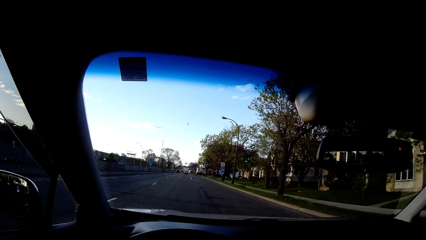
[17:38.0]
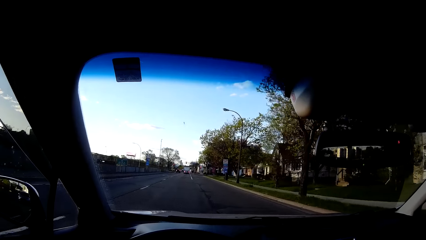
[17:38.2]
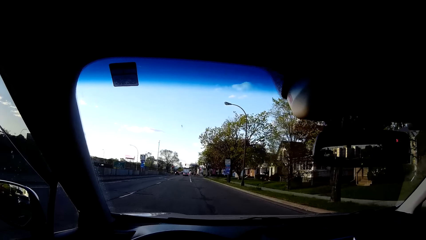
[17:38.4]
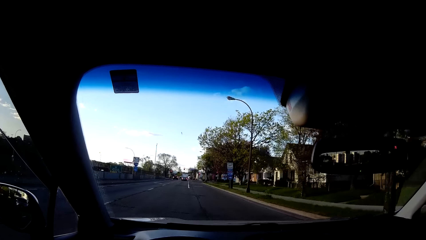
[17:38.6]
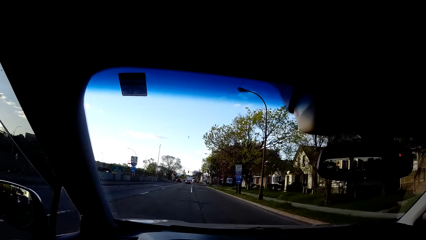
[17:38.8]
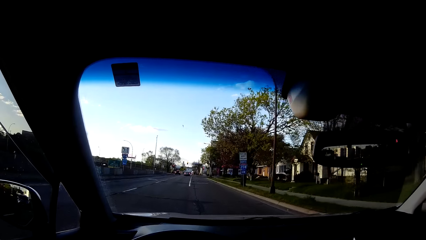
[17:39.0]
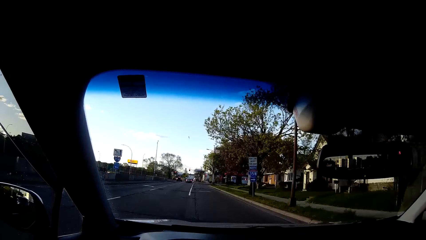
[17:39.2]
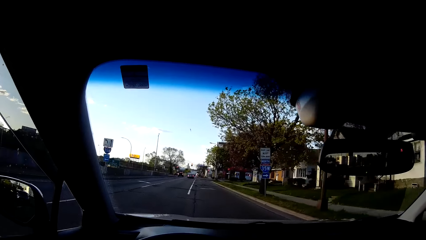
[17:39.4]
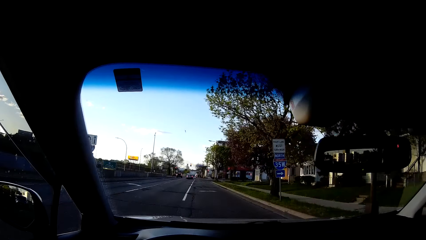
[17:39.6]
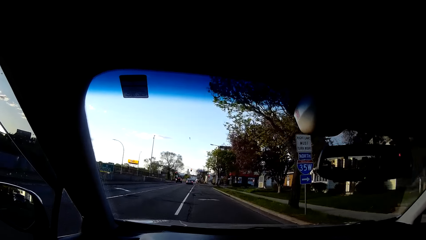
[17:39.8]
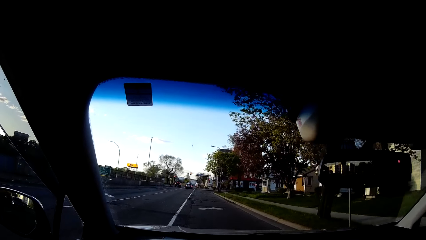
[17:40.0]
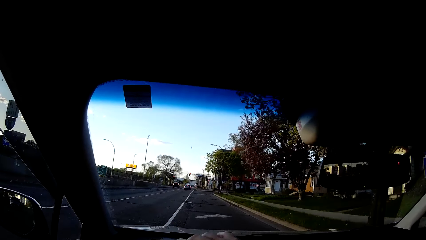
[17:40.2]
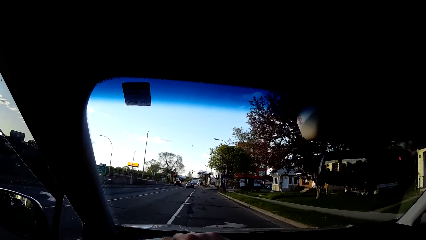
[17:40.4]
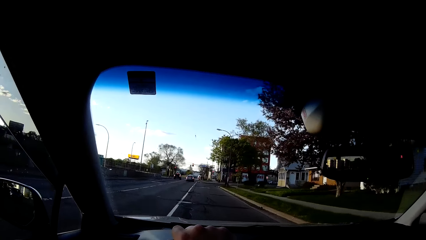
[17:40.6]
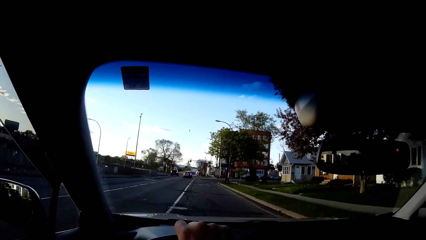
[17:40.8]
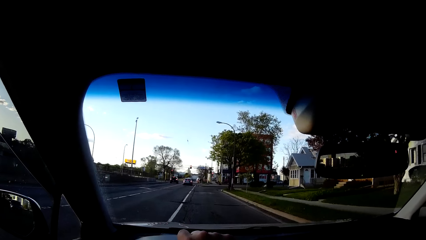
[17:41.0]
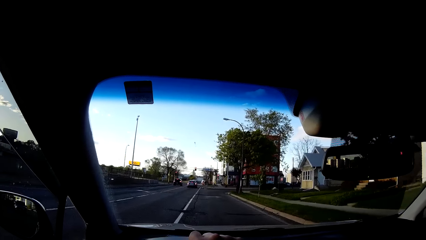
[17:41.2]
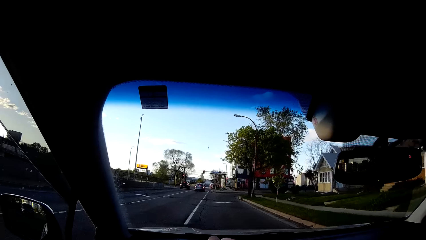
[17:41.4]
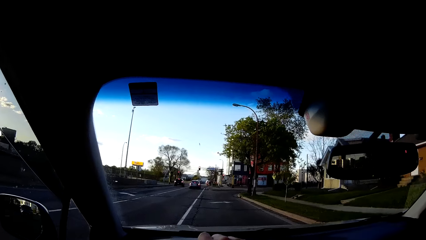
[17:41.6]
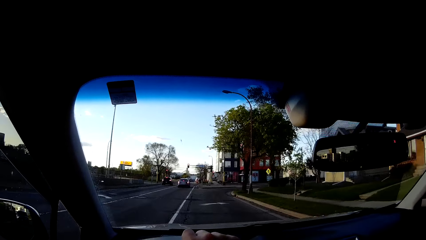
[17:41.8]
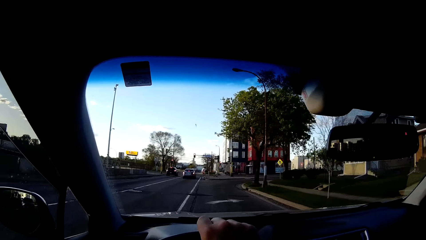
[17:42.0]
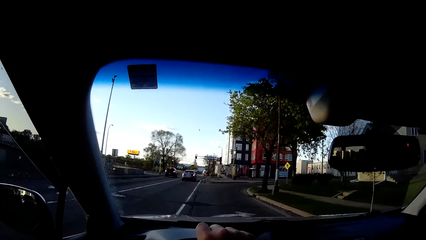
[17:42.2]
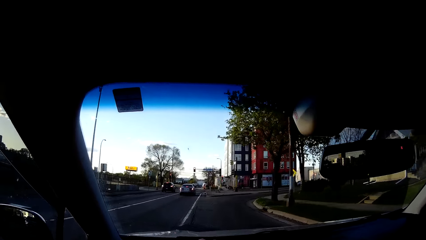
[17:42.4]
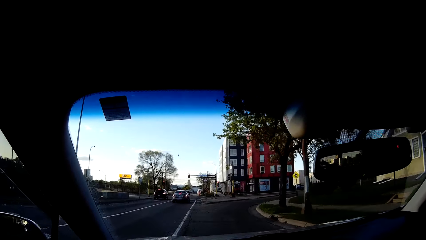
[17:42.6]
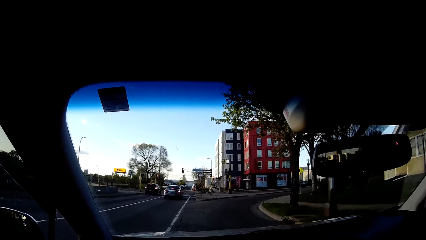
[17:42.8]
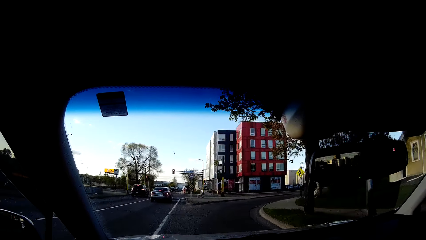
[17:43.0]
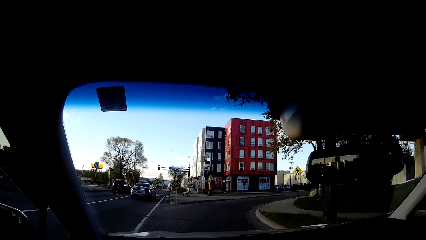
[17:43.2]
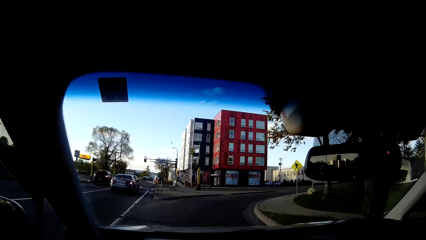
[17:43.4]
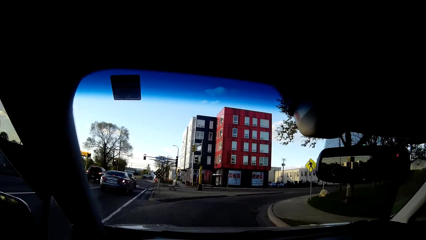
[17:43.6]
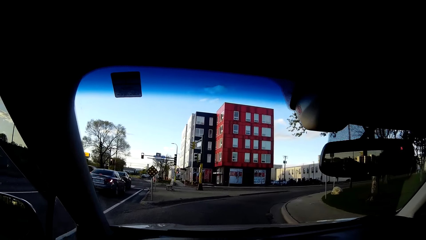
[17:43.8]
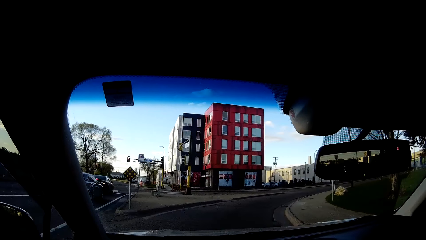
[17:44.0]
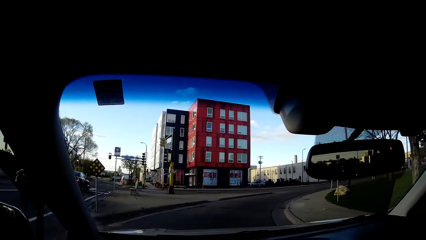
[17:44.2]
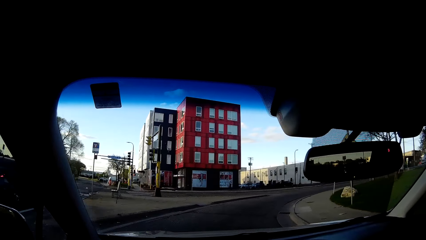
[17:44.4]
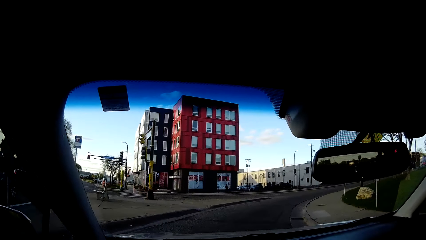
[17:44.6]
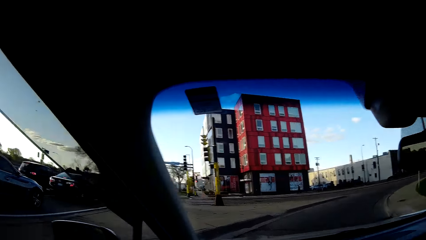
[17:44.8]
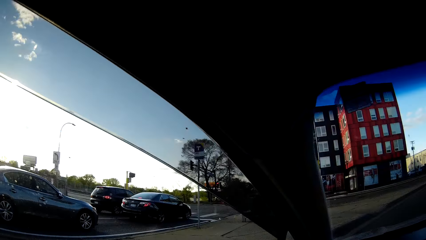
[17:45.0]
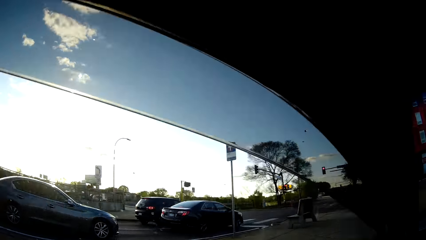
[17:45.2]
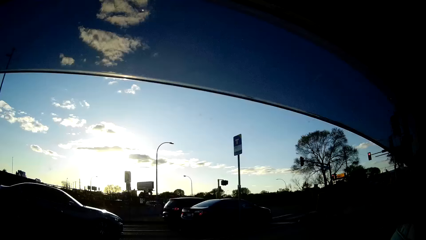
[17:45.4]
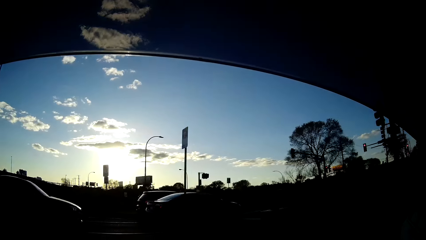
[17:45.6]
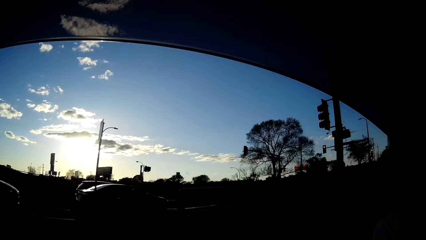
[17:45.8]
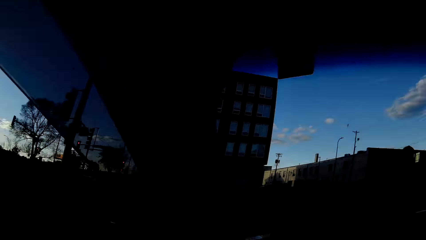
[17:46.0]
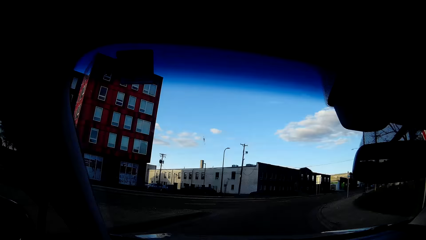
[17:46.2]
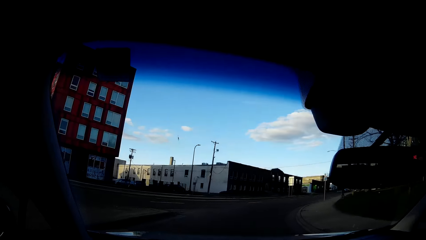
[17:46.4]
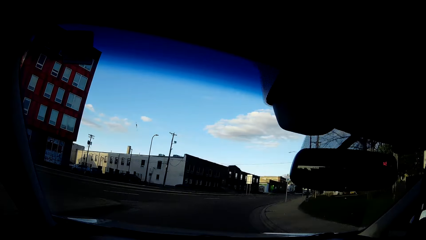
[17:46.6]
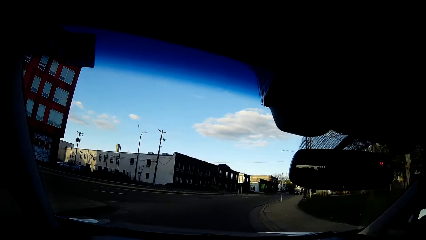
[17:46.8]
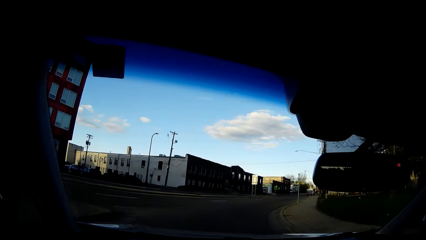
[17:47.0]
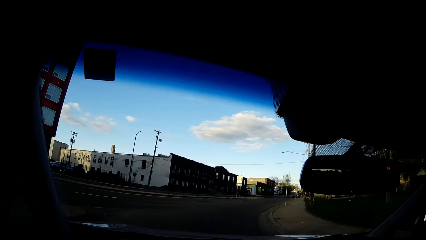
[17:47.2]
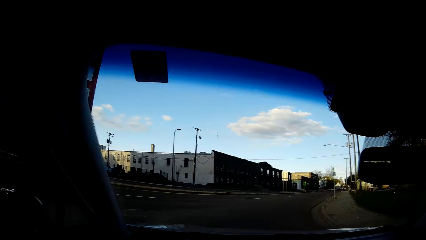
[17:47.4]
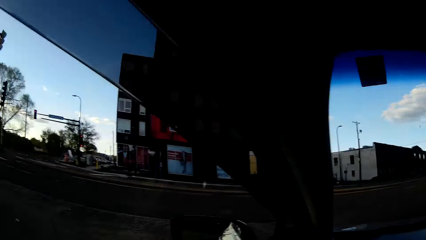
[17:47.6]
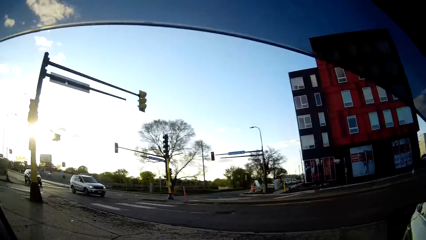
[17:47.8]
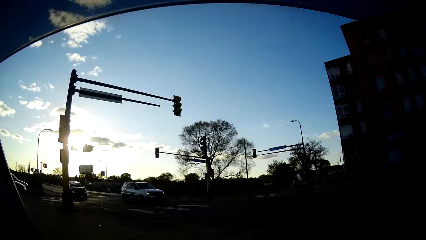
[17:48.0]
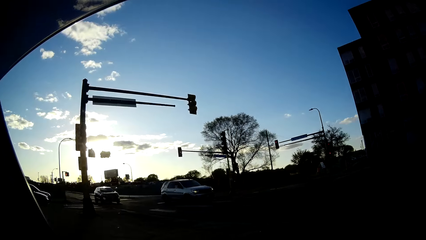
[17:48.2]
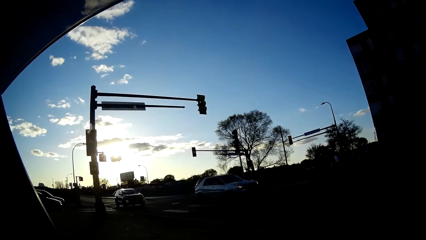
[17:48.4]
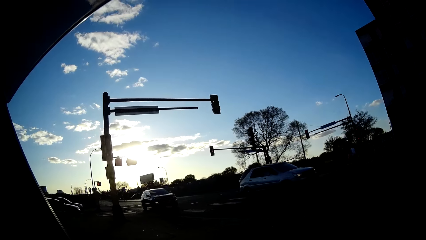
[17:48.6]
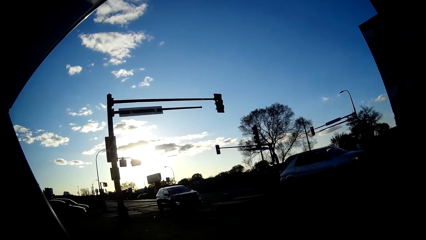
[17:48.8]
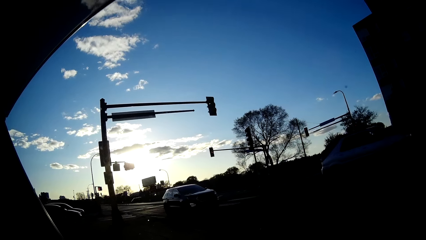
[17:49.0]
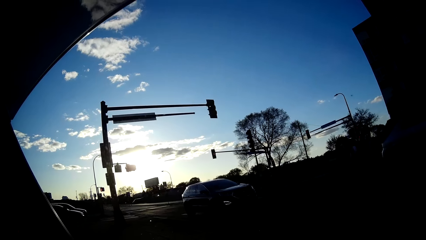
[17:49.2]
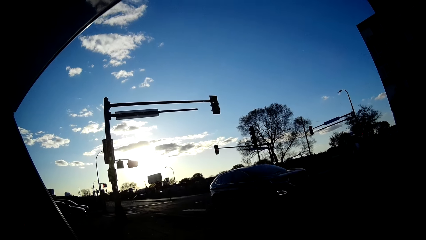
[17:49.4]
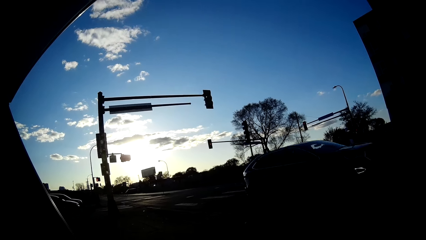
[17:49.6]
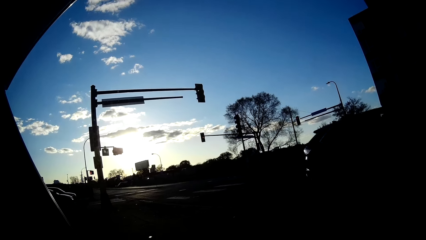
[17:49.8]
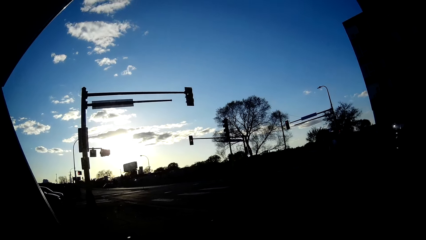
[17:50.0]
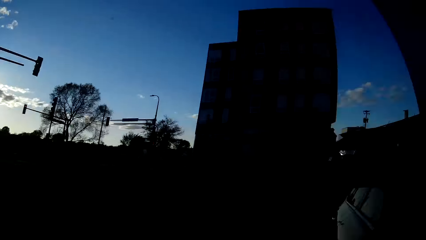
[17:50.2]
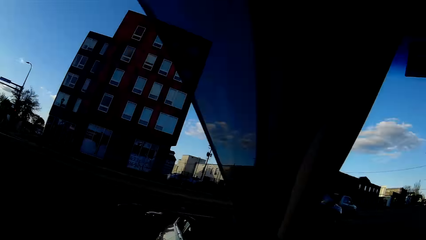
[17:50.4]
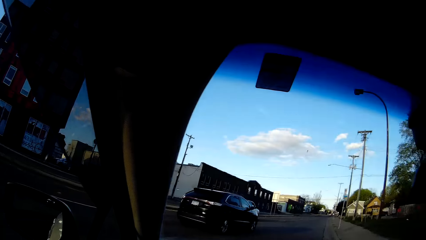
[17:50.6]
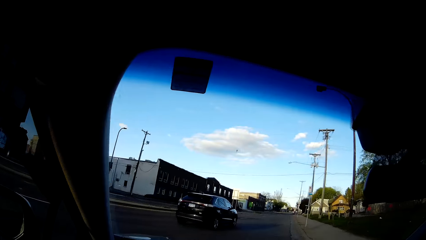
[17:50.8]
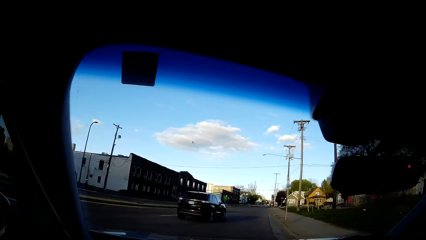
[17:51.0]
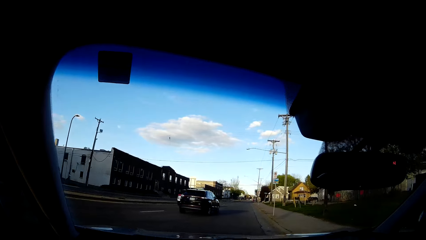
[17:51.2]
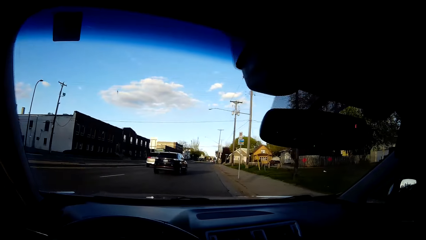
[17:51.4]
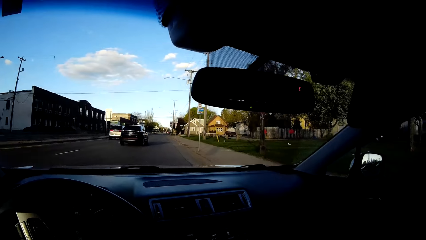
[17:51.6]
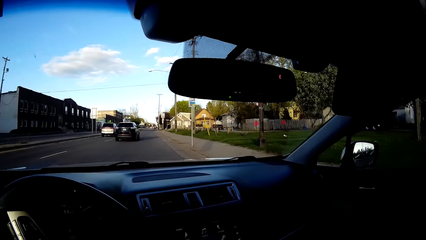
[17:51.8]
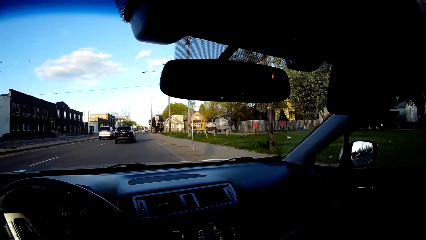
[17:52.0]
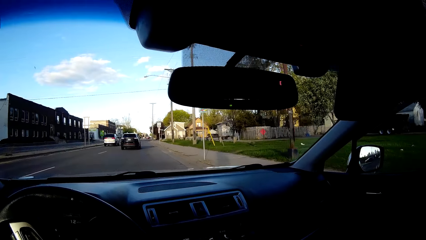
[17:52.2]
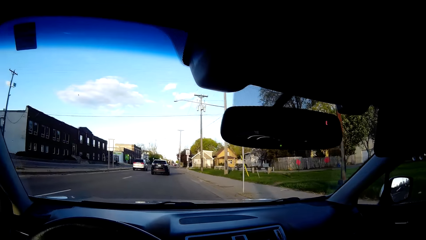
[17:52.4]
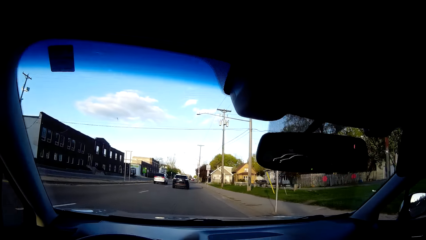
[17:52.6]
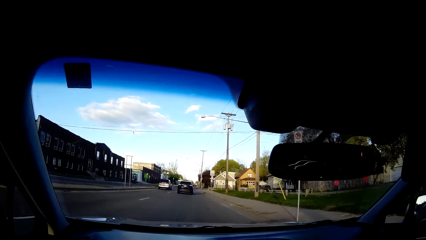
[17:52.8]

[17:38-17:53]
The camera wearer looks around the road. They stop at a pedestrian. They drive the car on the road with both hands.
